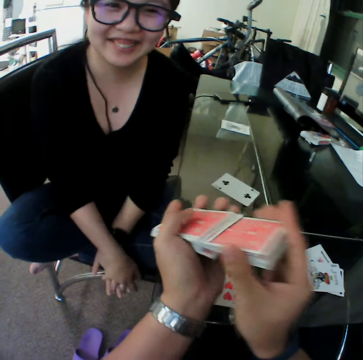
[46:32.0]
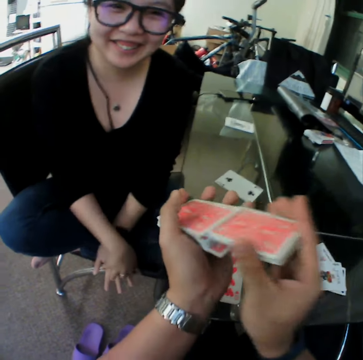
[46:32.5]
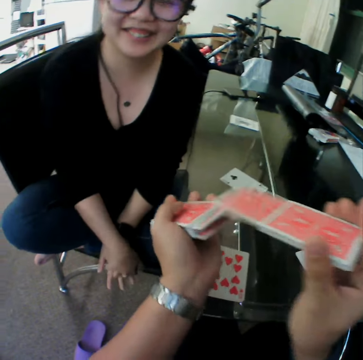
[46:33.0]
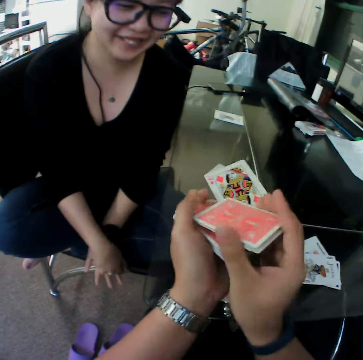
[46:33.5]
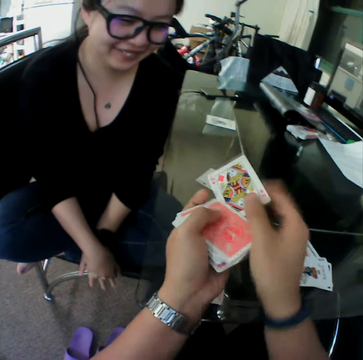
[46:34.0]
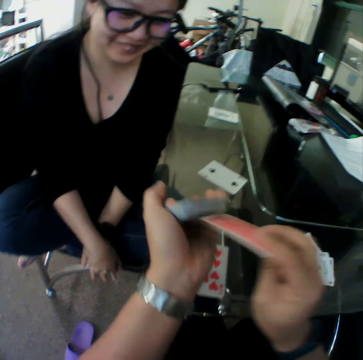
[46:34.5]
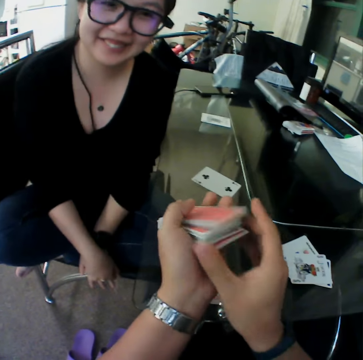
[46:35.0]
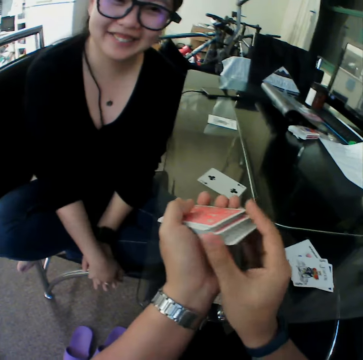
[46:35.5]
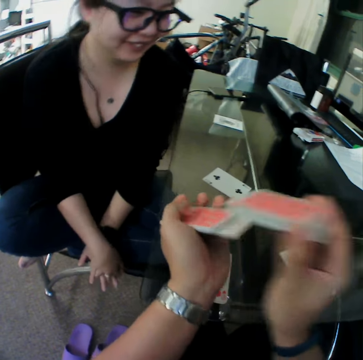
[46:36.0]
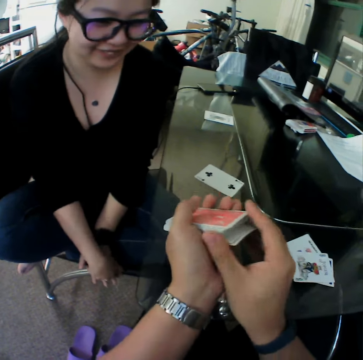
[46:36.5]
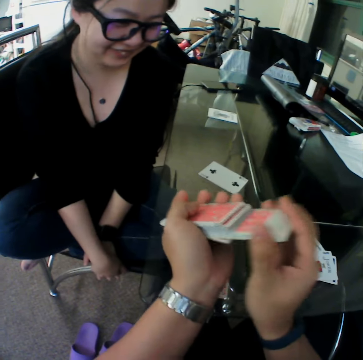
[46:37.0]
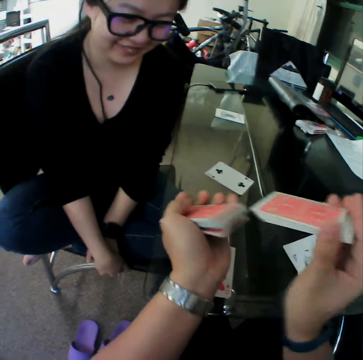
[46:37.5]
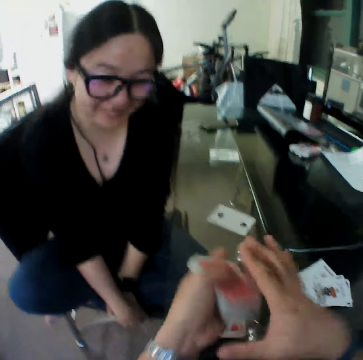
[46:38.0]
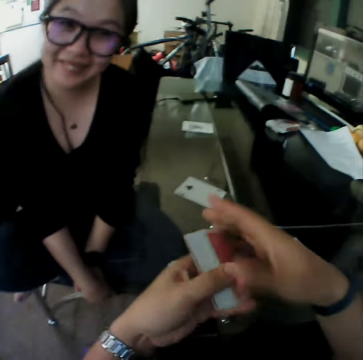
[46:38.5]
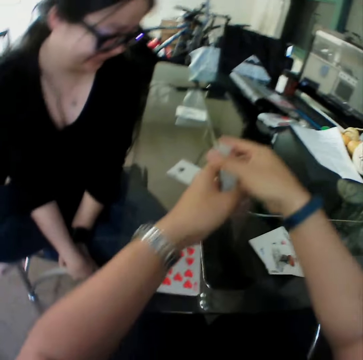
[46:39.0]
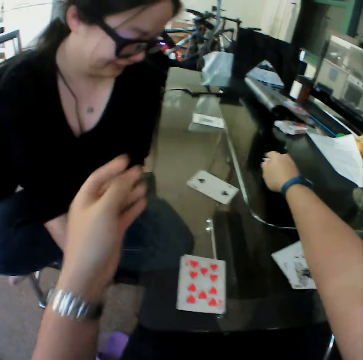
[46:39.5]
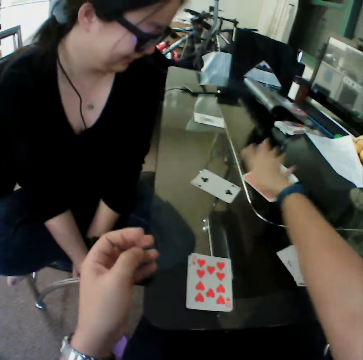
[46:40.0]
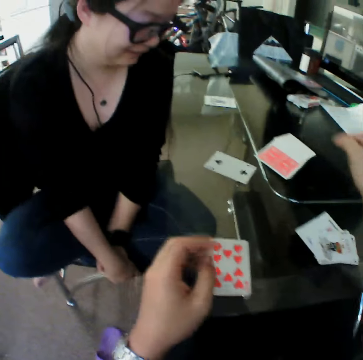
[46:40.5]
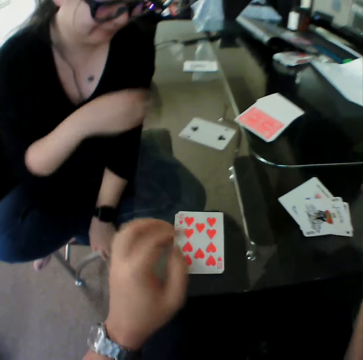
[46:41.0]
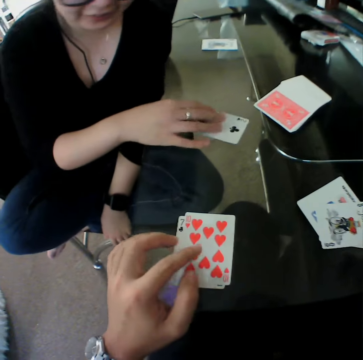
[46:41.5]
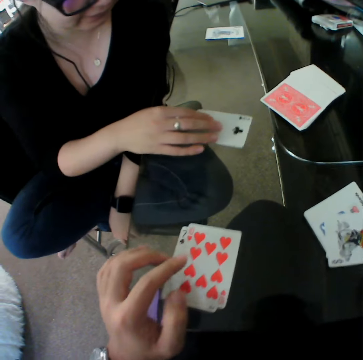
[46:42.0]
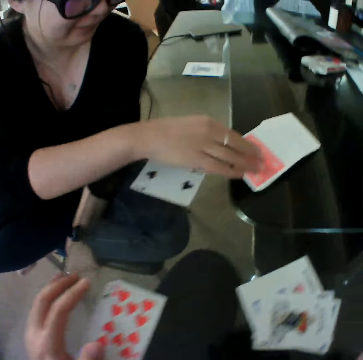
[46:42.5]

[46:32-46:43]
The camera wearer drops the cards on the table.

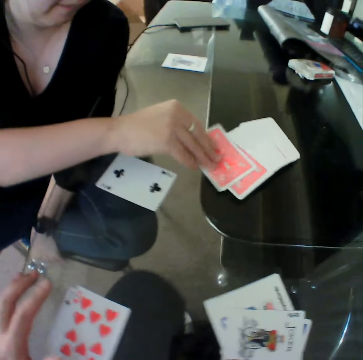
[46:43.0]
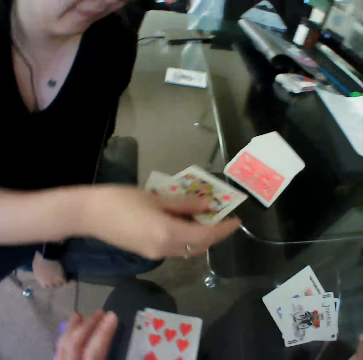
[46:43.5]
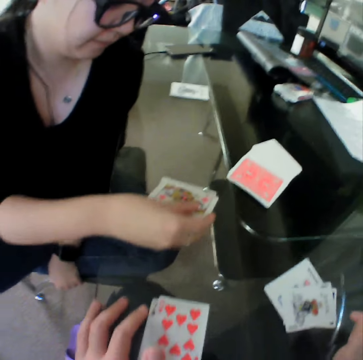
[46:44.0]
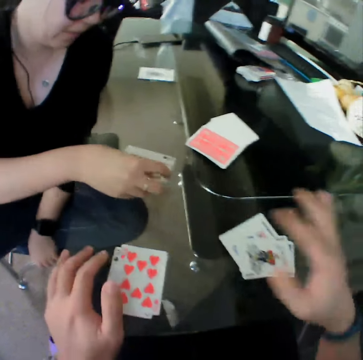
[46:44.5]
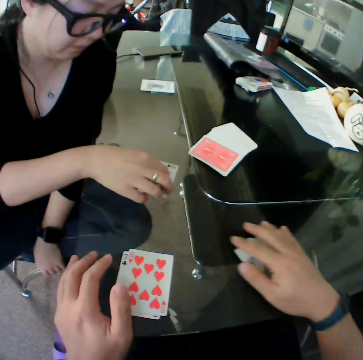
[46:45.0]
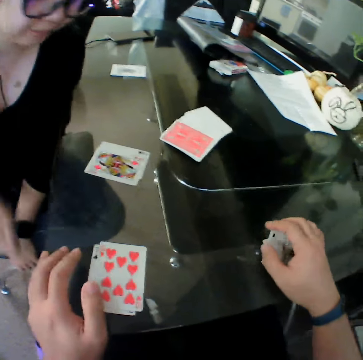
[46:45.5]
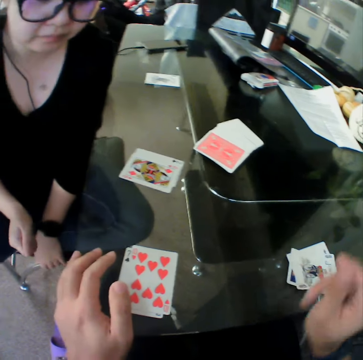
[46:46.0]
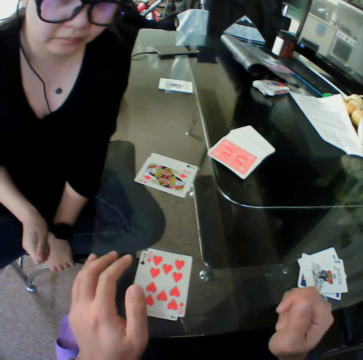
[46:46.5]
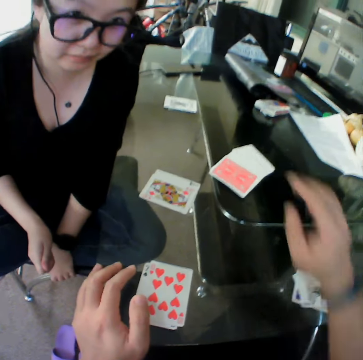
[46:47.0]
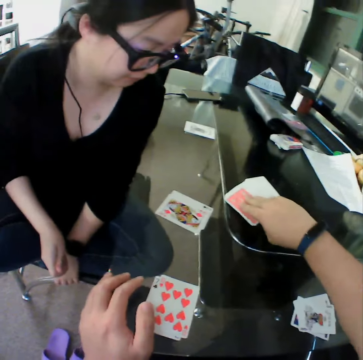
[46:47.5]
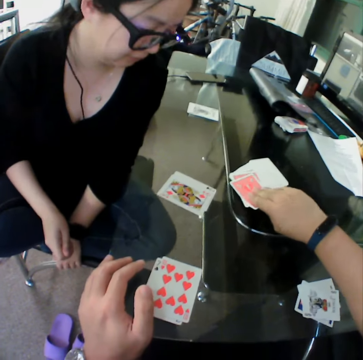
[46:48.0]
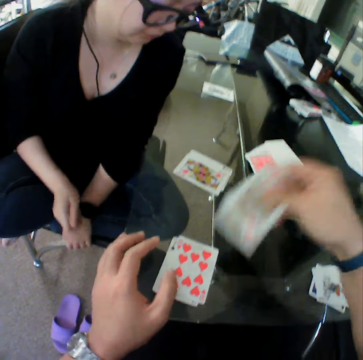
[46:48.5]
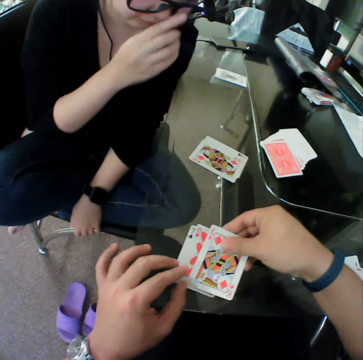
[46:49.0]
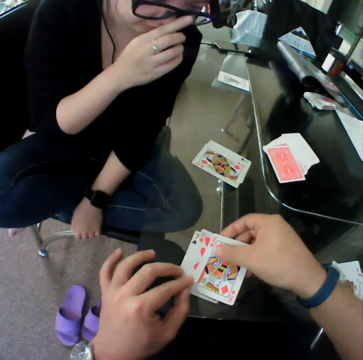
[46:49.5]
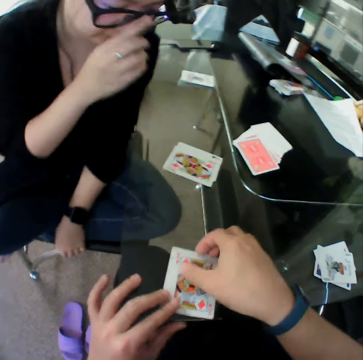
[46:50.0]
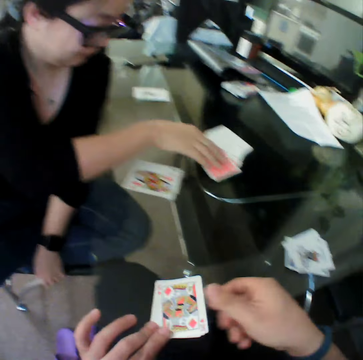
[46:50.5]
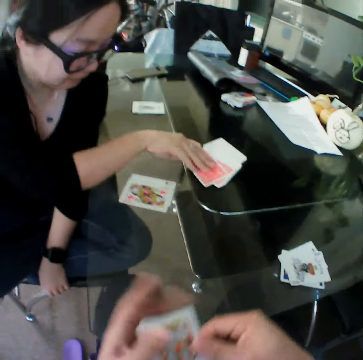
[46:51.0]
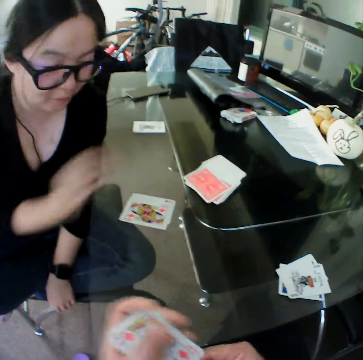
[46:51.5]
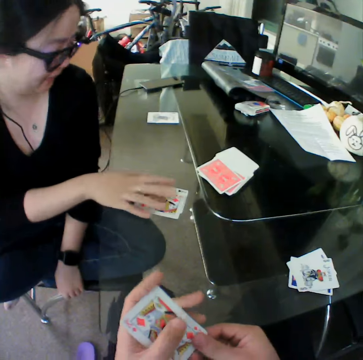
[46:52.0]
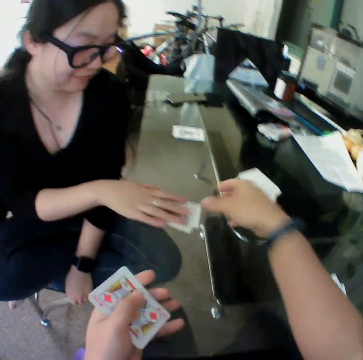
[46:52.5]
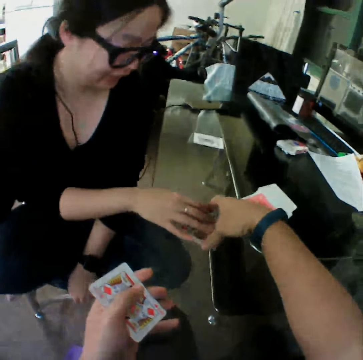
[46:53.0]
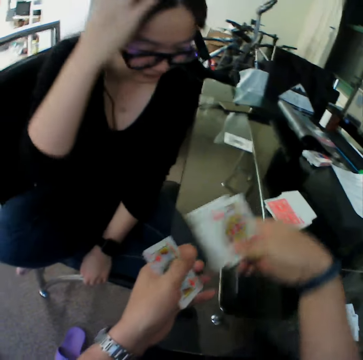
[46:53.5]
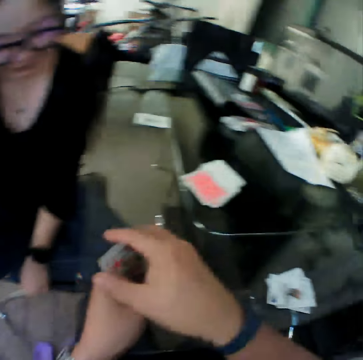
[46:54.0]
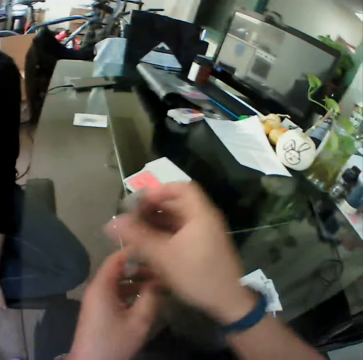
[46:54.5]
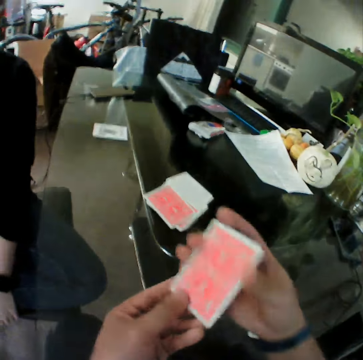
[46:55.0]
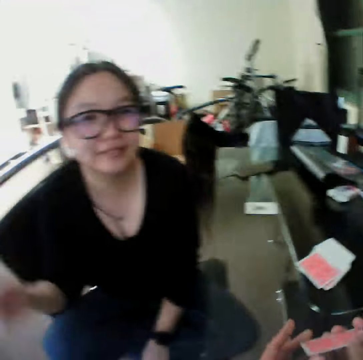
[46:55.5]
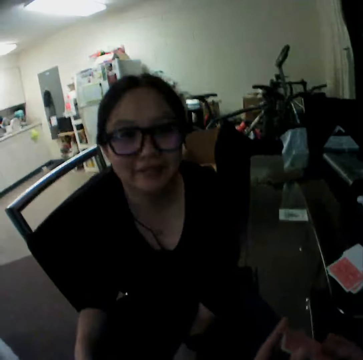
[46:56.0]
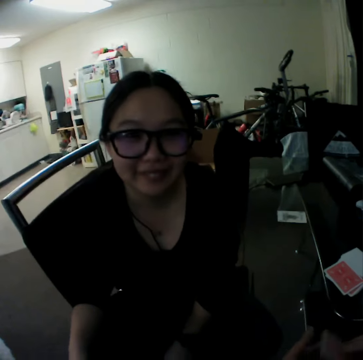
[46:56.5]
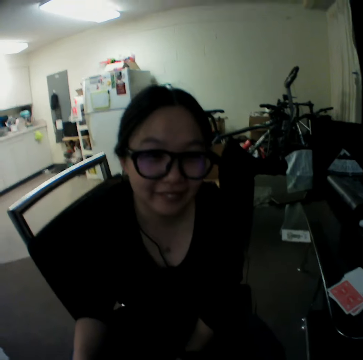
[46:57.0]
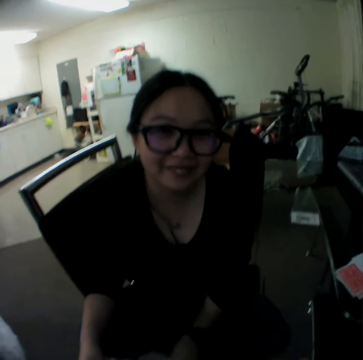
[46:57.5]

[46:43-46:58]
A woman picks a card from the table. The woman drops the card on the table. The camera wearer holds the card. He touches the cards on the table. He picks a card from the table. He drops the card on the table. The woman holds the card and touches a card on the table. The camera wearer picks the cards from the table with his right hand. He moves the cards to his left hand. He picks the cards from the table with his right hand. He moves the cards to his left hand.

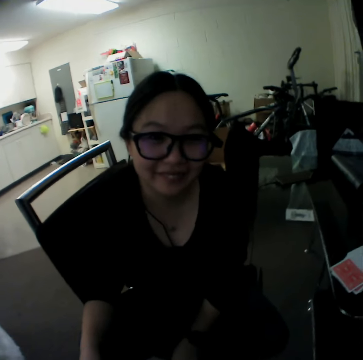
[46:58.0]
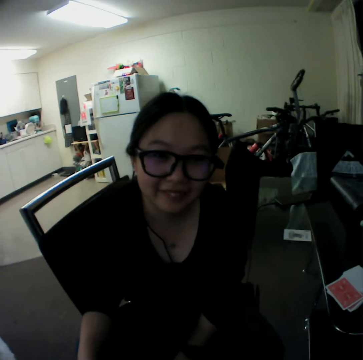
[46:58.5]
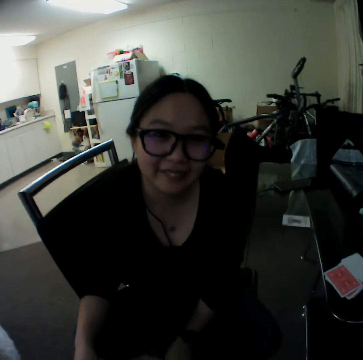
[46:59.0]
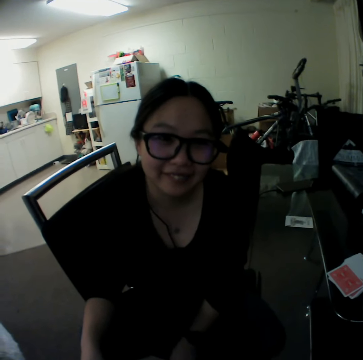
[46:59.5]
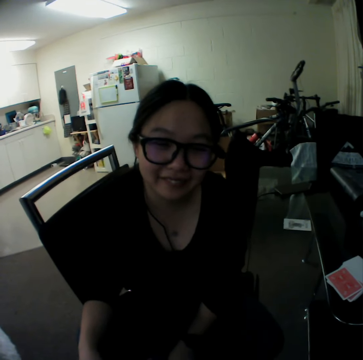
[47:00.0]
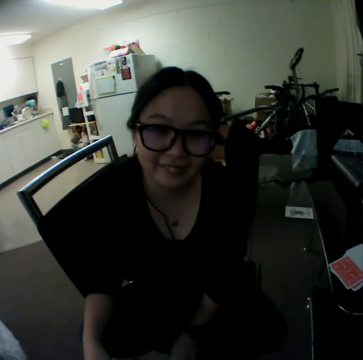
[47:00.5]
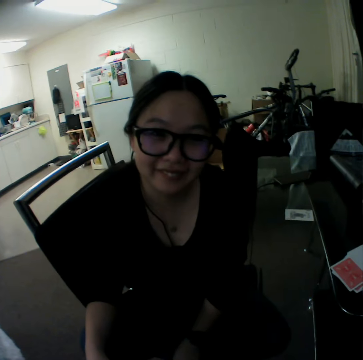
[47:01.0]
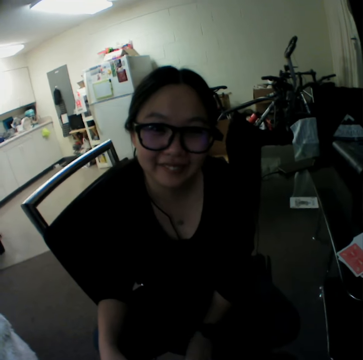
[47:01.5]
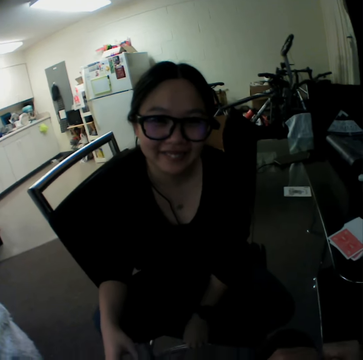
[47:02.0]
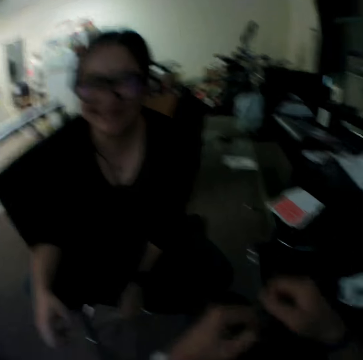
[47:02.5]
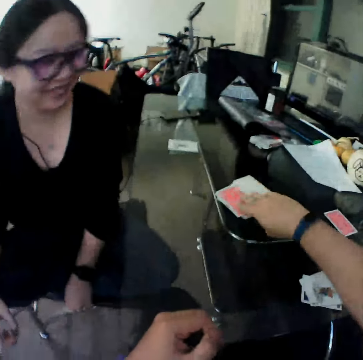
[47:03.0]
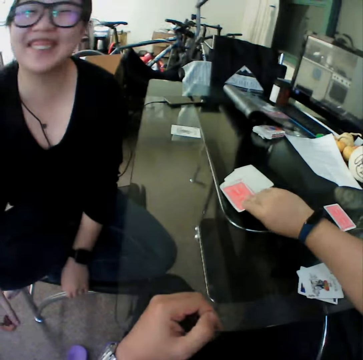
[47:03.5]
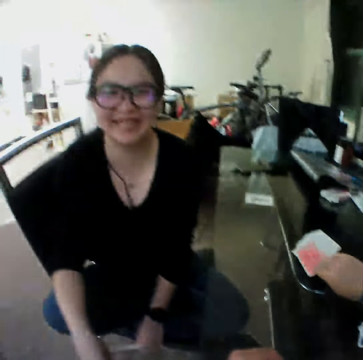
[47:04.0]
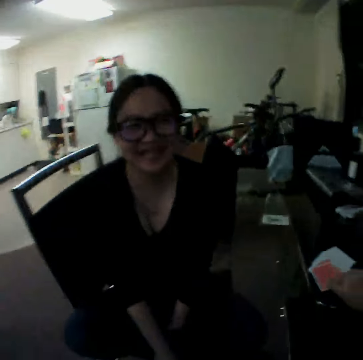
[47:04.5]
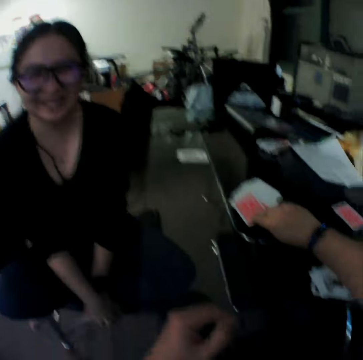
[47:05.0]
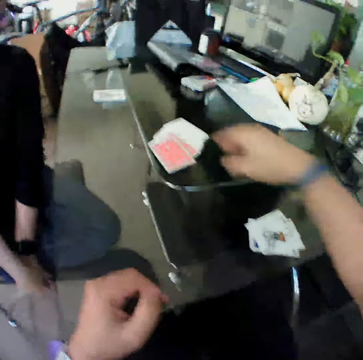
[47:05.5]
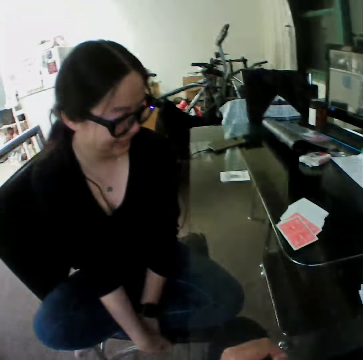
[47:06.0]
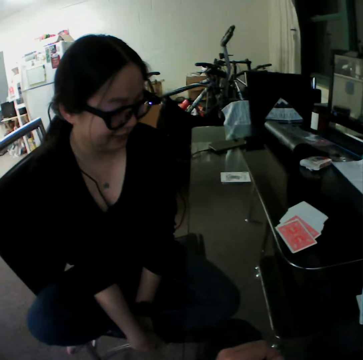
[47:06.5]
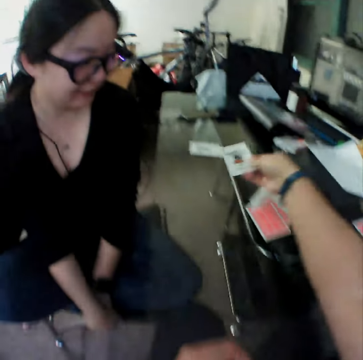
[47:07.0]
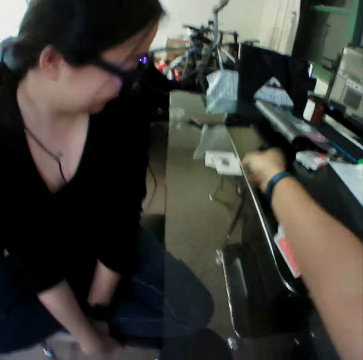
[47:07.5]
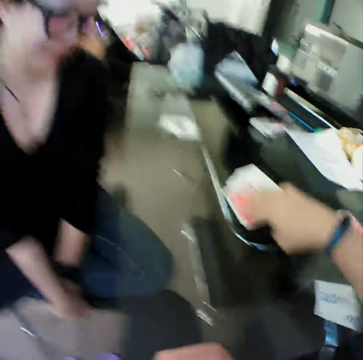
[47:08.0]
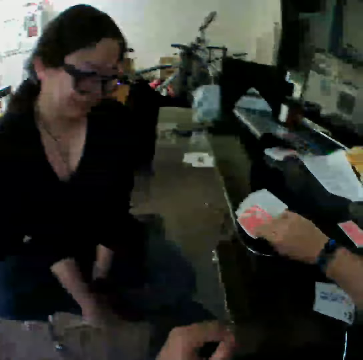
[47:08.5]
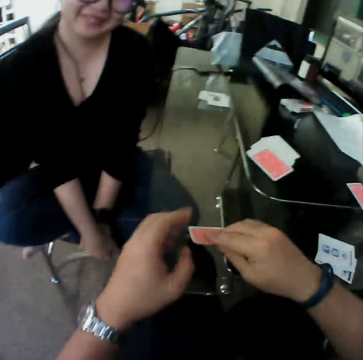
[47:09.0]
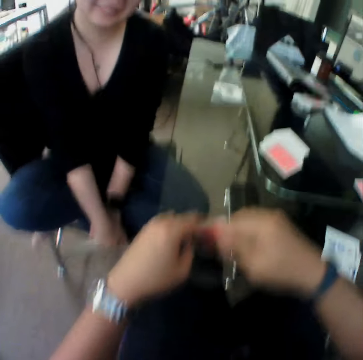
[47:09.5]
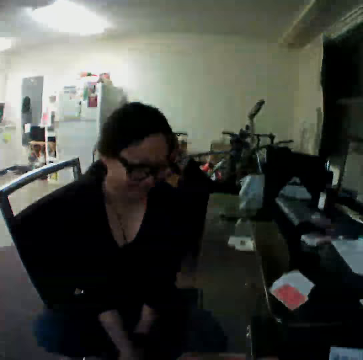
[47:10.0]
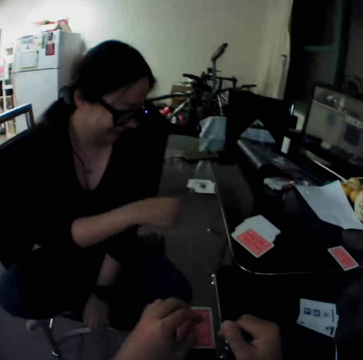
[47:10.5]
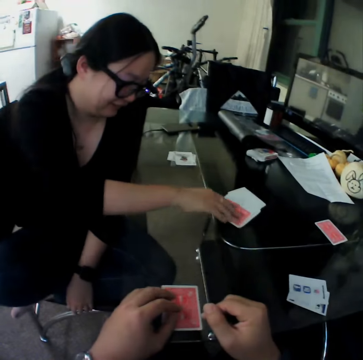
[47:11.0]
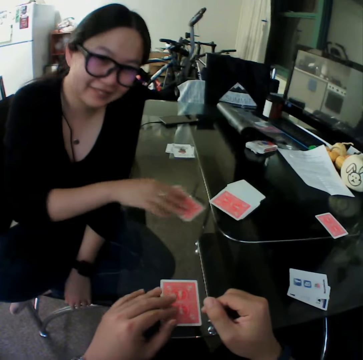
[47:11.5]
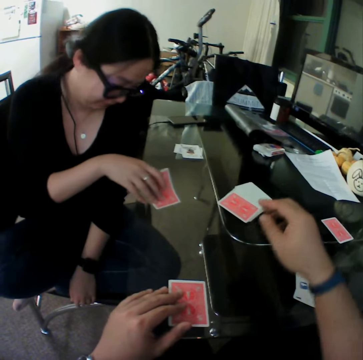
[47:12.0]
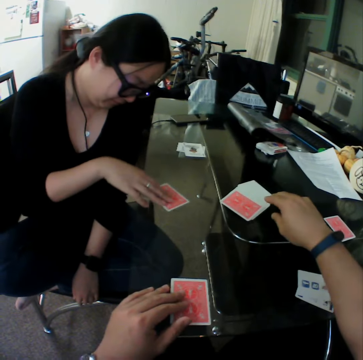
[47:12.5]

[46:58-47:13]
The camera wearer touches a card from the table. They pick a card from the table. They drop the card on the table. They pick a card from the table. They drop the card on the table. A woman picks a card from the table.
